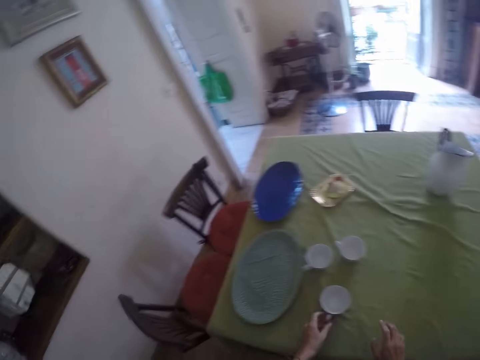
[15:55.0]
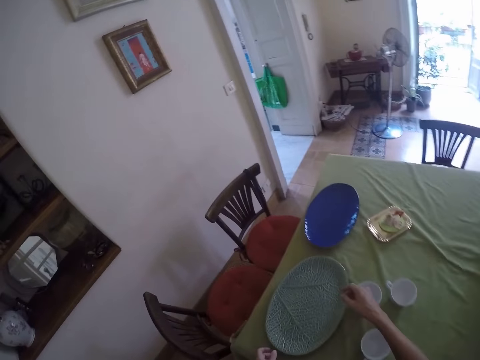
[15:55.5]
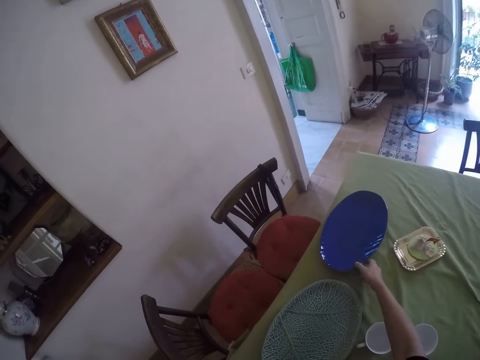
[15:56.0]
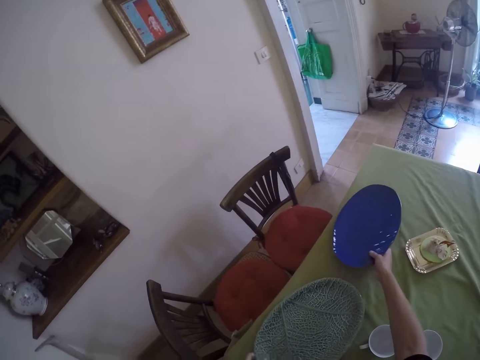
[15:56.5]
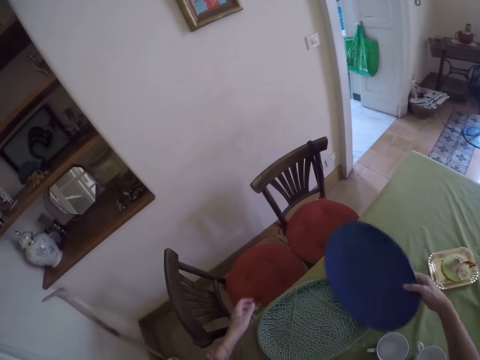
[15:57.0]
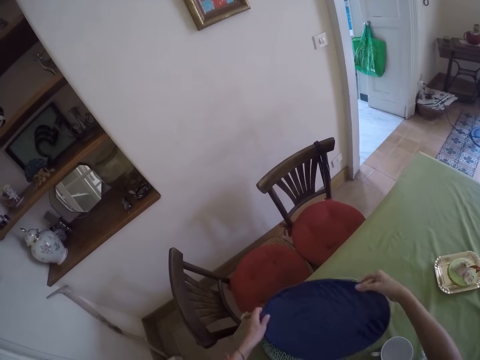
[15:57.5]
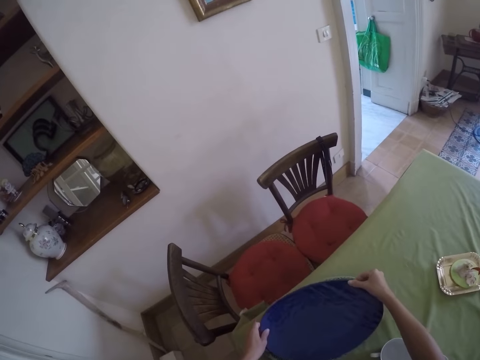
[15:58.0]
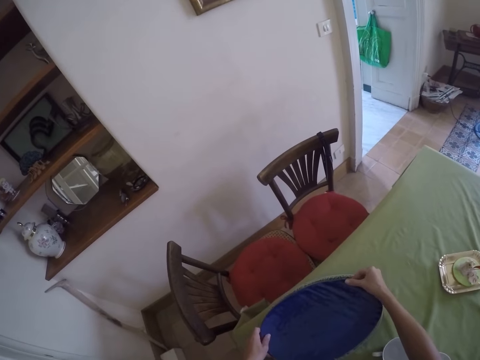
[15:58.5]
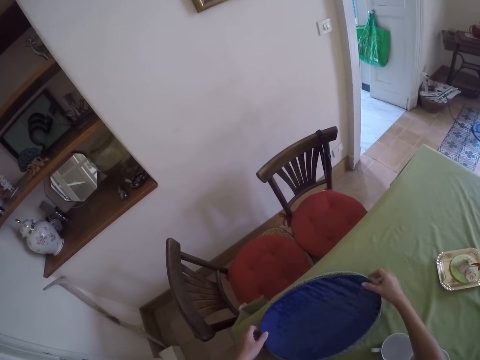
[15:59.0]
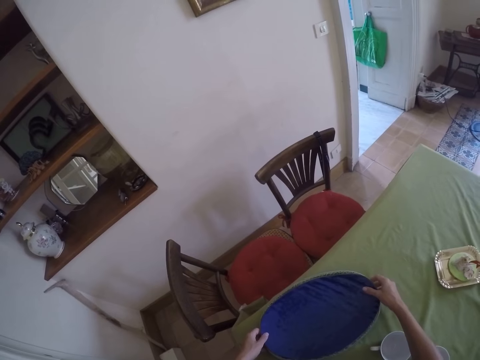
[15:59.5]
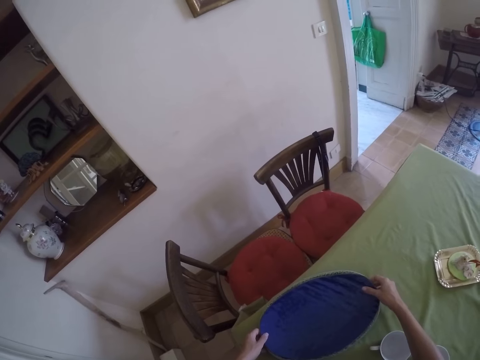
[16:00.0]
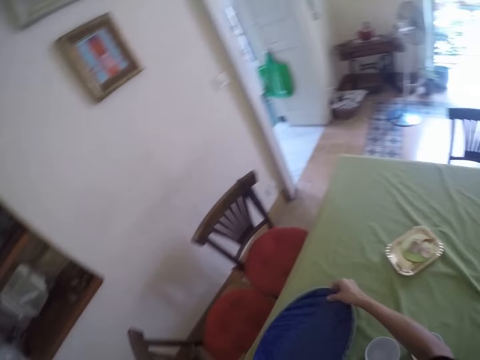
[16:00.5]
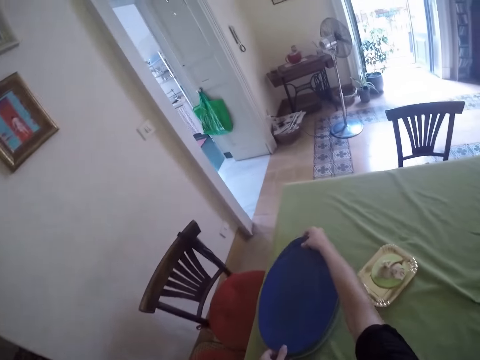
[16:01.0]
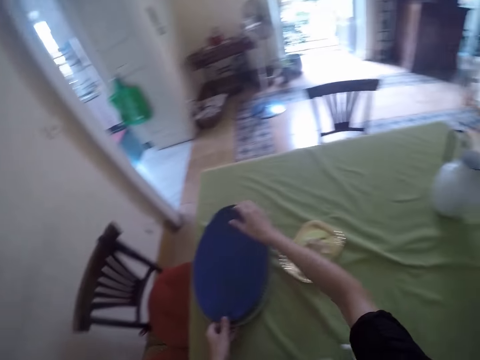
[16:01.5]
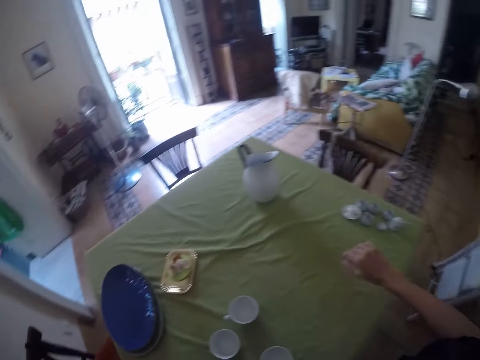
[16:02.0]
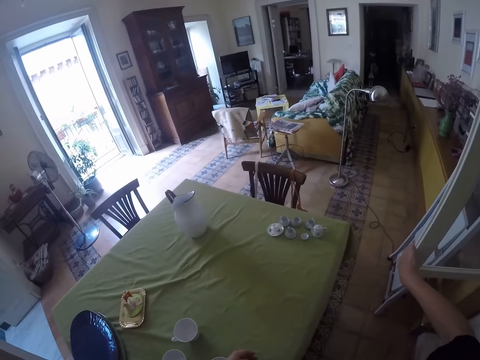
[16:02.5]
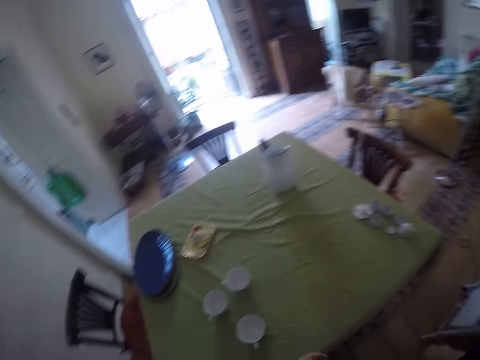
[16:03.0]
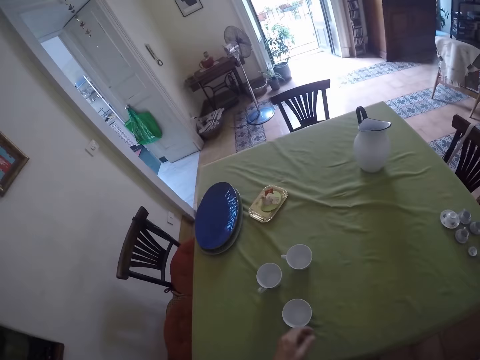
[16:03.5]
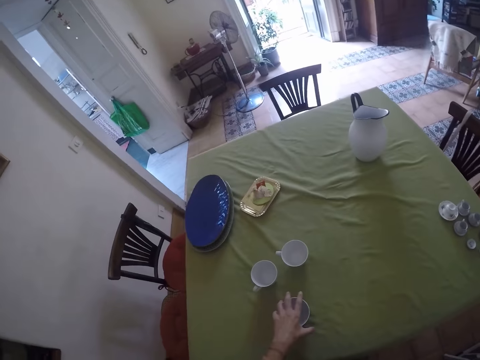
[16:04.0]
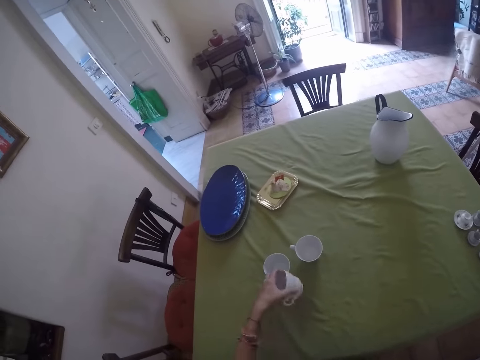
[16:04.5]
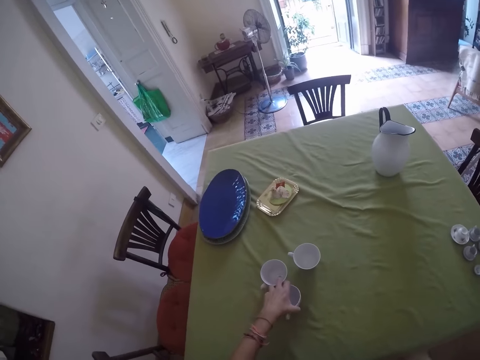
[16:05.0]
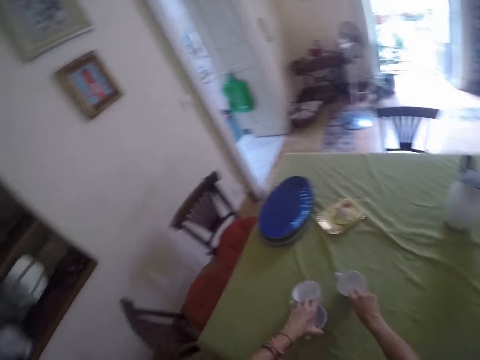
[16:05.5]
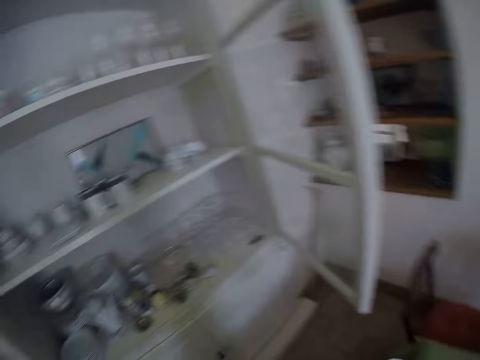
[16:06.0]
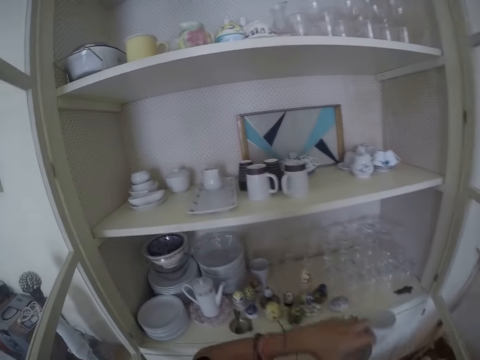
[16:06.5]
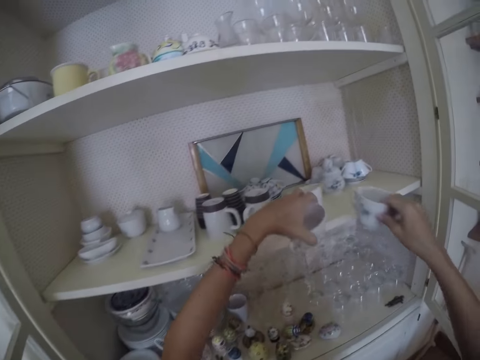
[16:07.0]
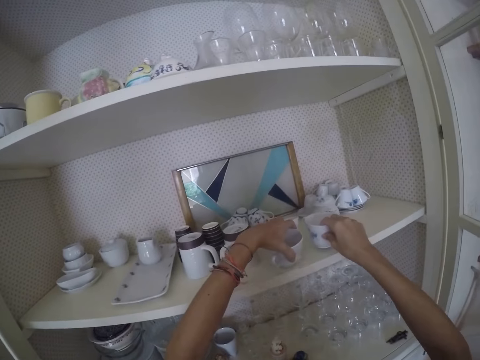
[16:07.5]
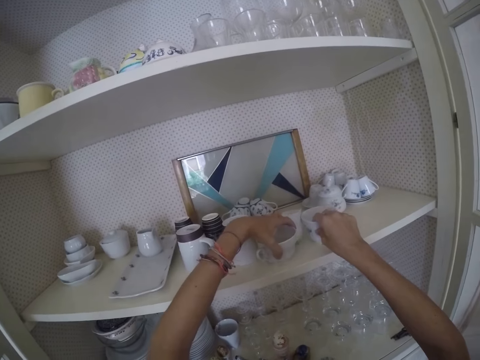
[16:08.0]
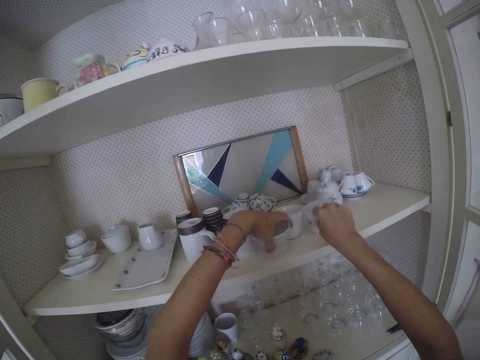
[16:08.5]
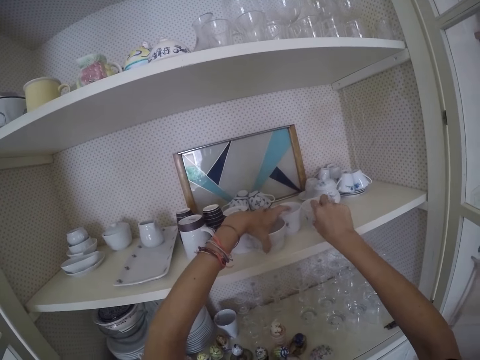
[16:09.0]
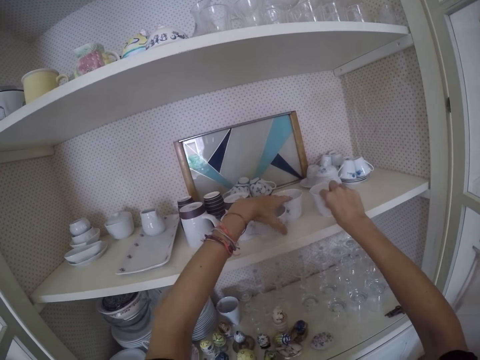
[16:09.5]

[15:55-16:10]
The camera wearer puts the other cup on the table. They take trays from the table. They put the trays together. They move the trays on the table. They touch the cabinet door. They arrange dishes in the cupboard. They take the cups. They put the cups in the cupboard.

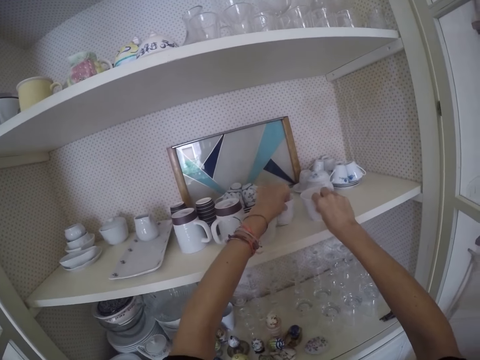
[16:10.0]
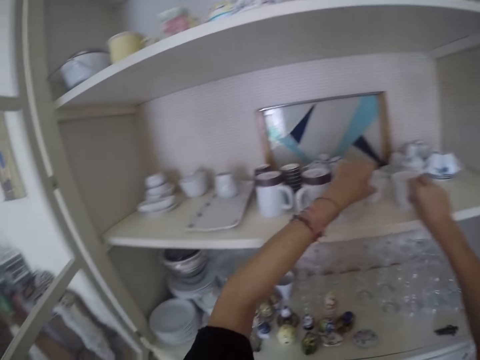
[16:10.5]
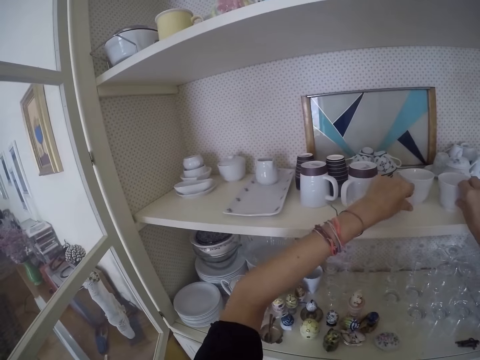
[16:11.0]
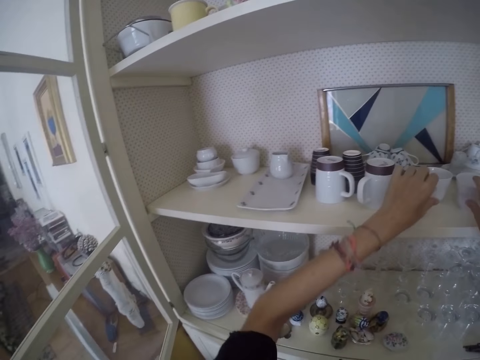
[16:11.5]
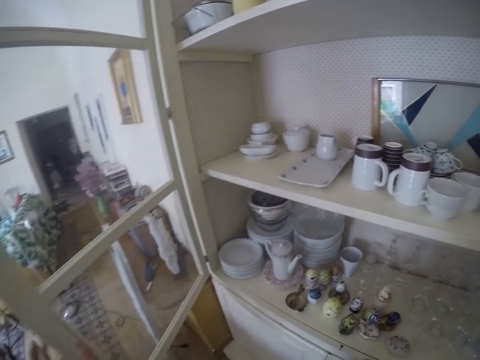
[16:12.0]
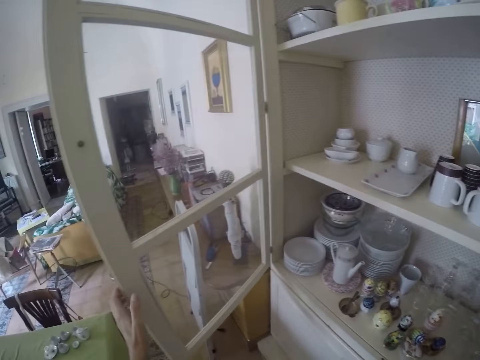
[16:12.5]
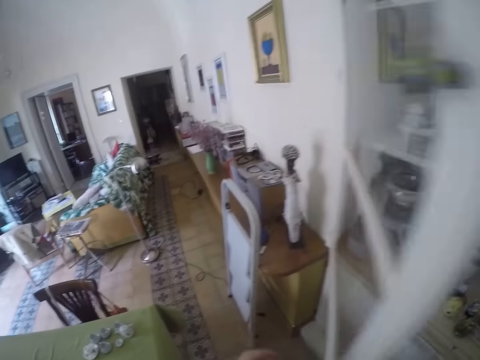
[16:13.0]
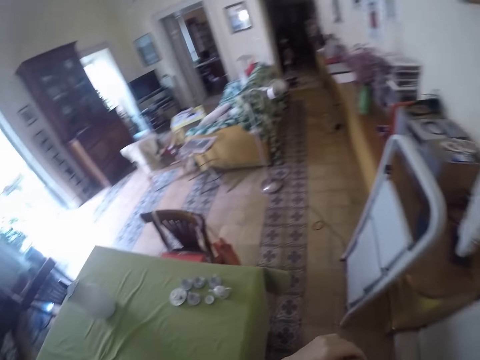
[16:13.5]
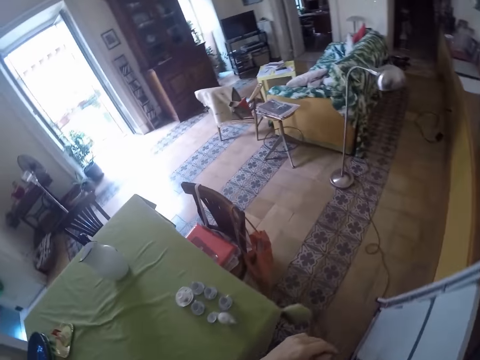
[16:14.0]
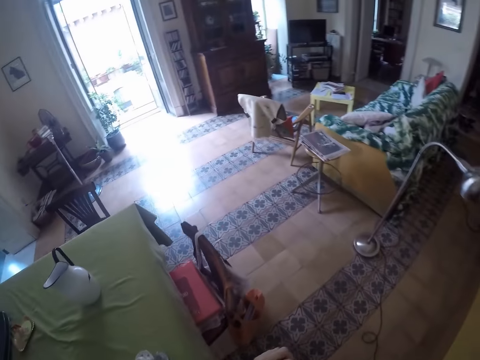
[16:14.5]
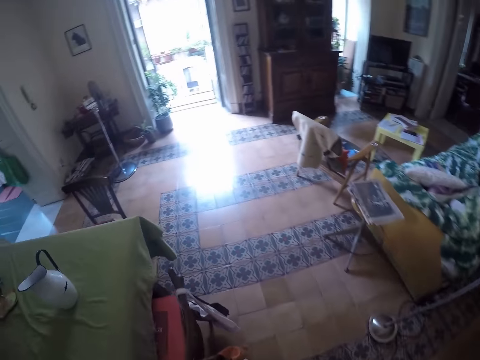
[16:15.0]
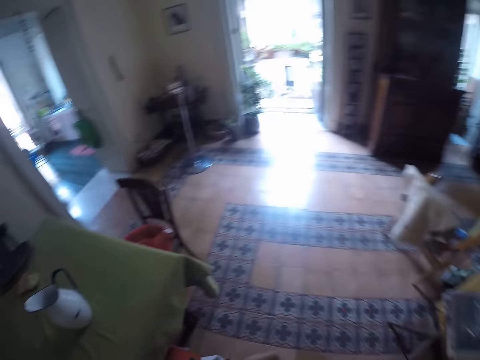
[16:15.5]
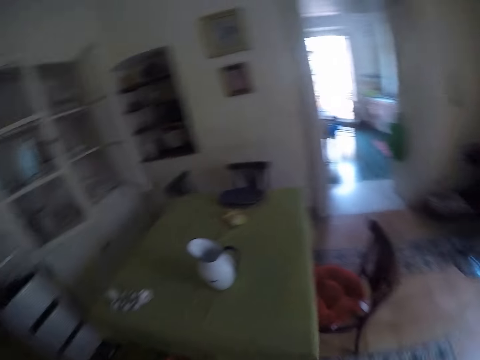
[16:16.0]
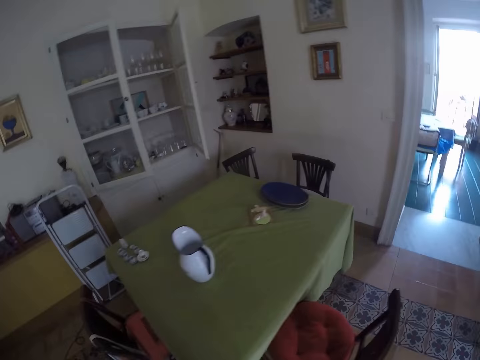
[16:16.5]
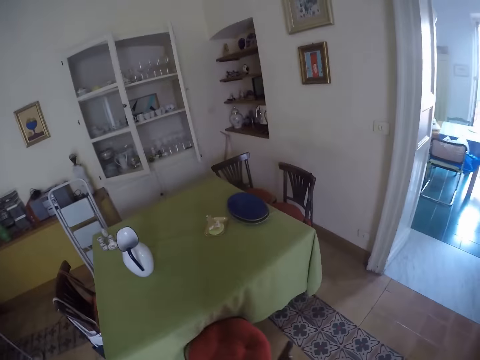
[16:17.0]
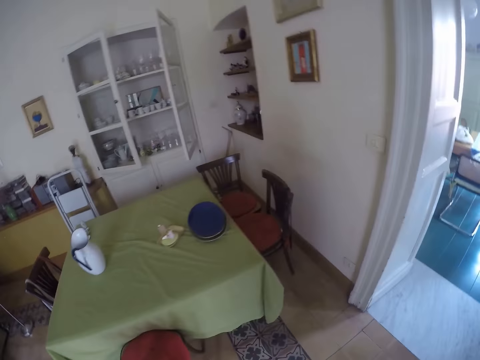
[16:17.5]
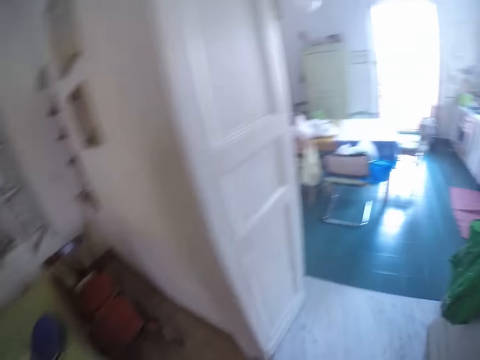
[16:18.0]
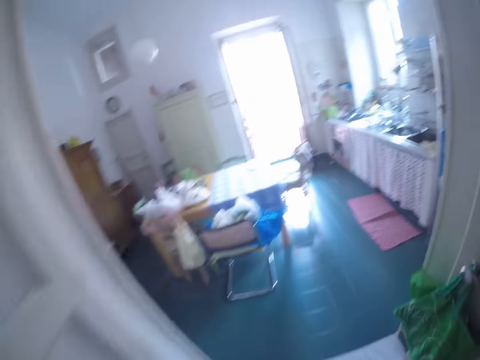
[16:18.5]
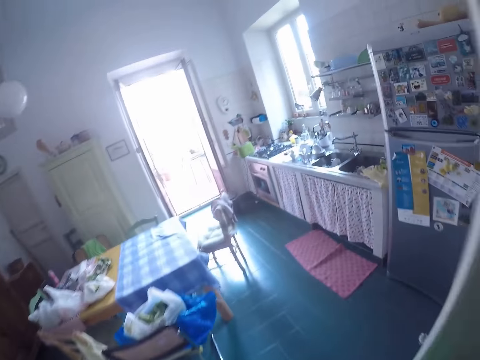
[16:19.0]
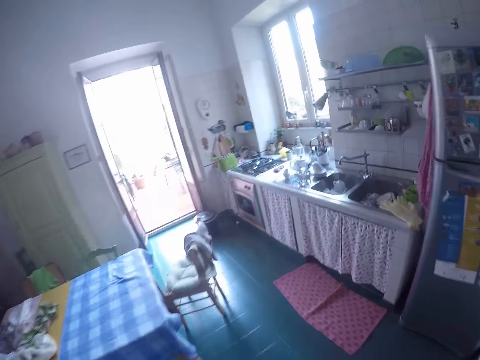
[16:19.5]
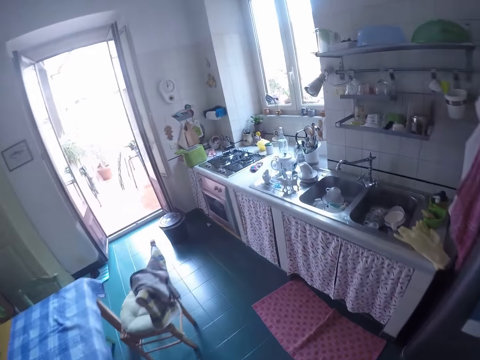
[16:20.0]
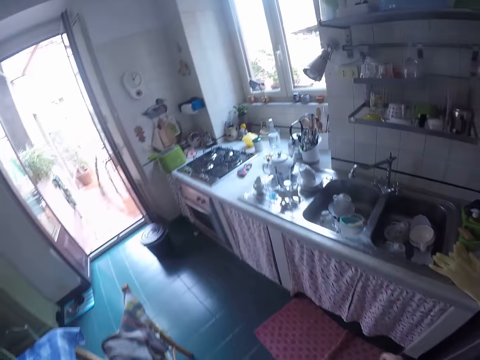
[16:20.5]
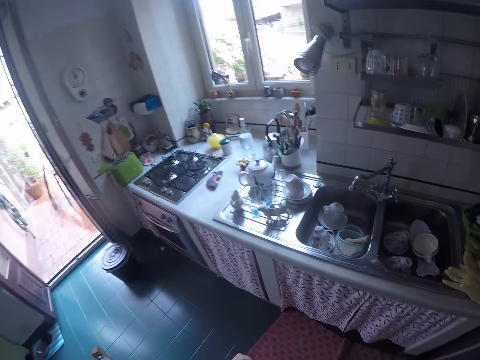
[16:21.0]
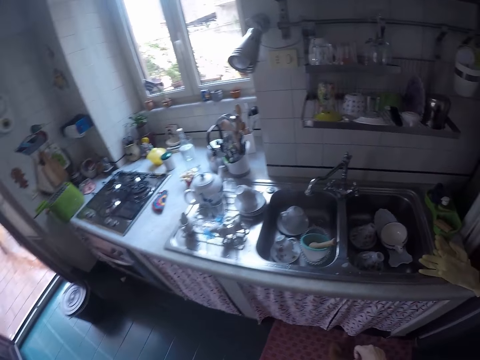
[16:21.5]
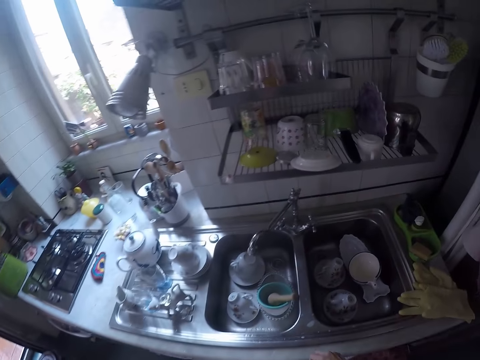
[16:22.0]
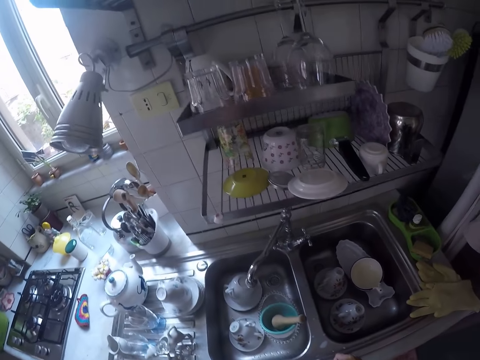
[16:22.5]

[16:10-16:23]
The camera wearer arranges the cups in the cupboard. They close the cupboard. They walk around the house. They walk to the kitchen.
